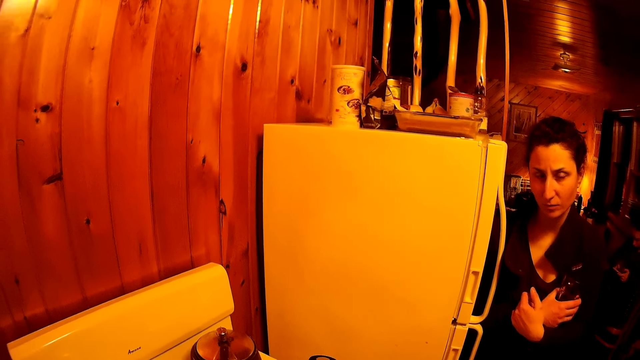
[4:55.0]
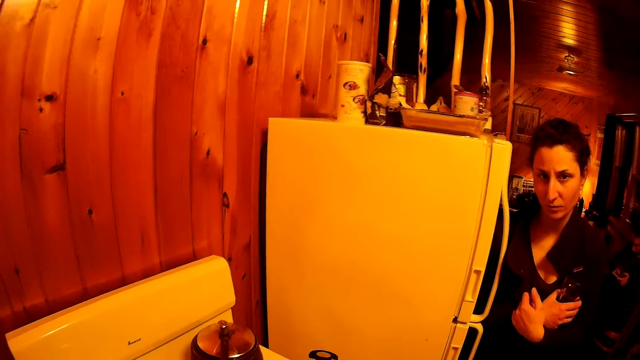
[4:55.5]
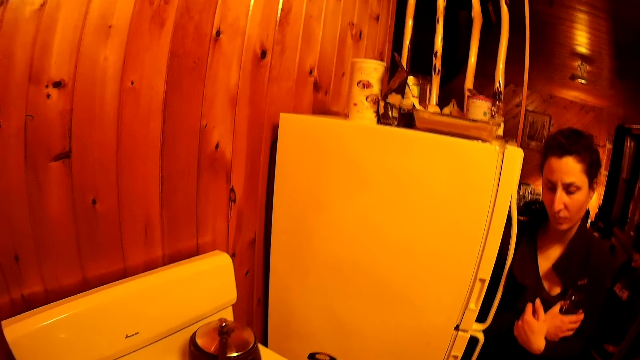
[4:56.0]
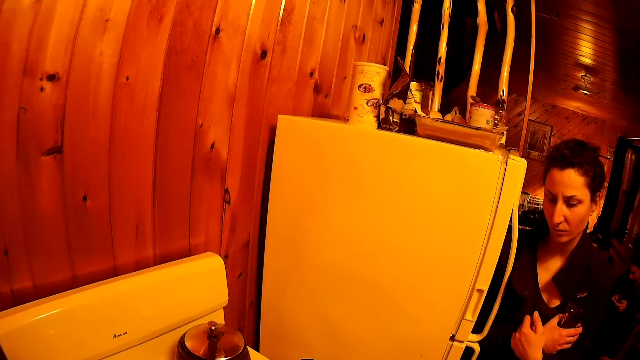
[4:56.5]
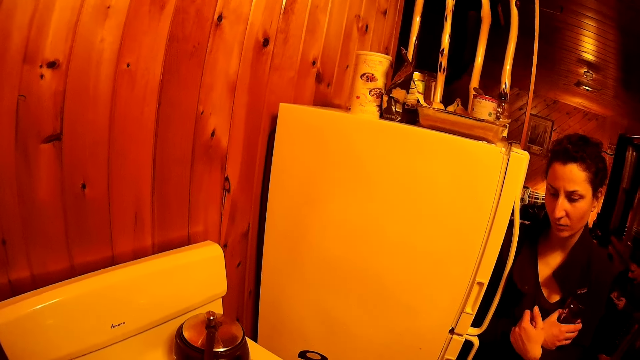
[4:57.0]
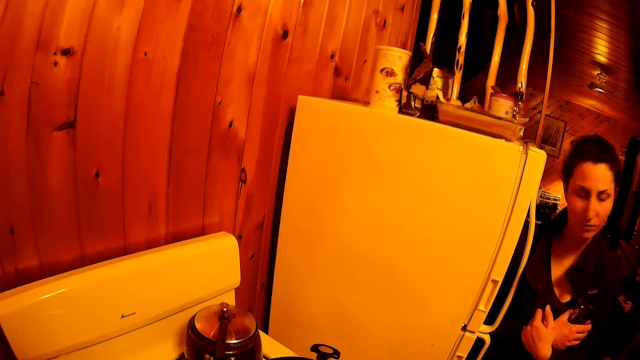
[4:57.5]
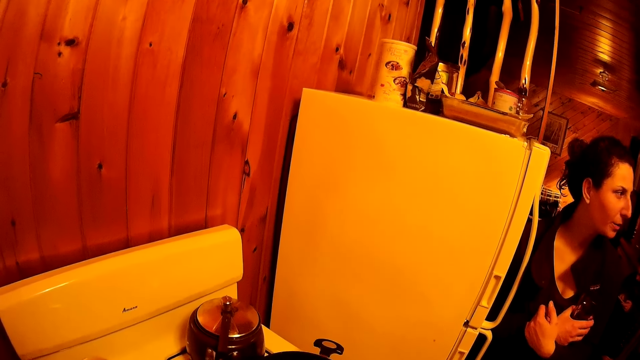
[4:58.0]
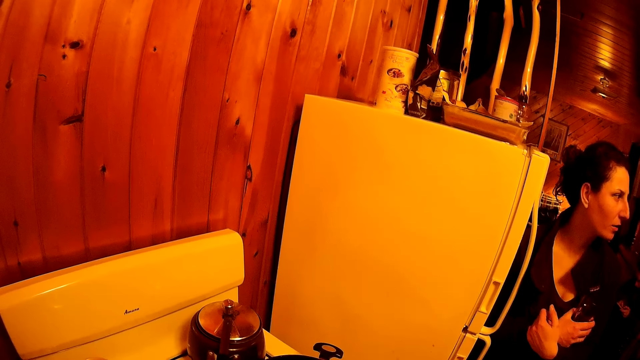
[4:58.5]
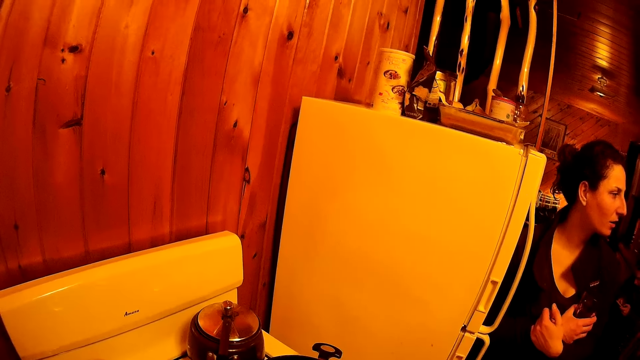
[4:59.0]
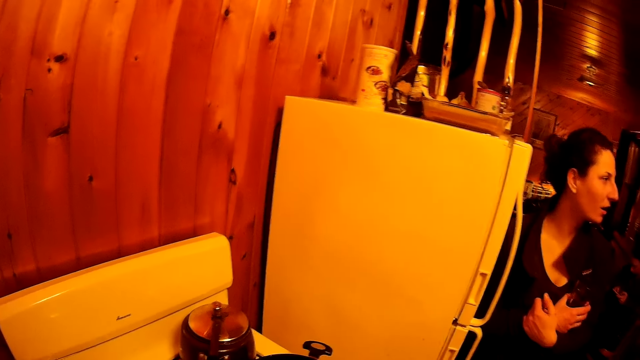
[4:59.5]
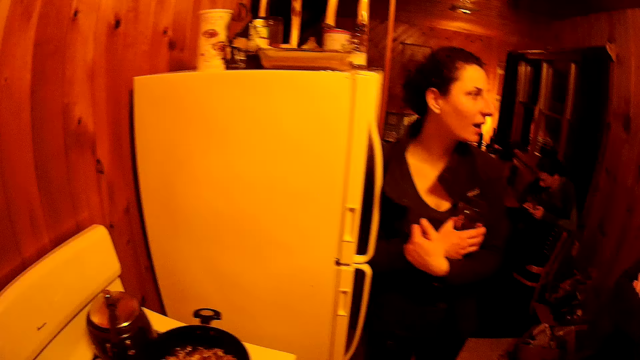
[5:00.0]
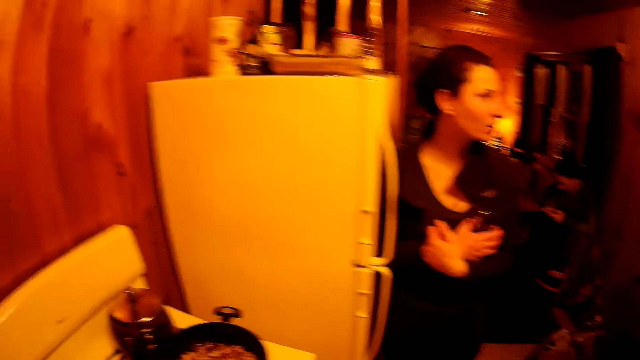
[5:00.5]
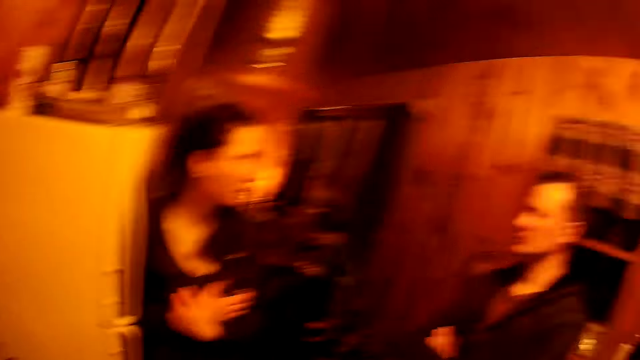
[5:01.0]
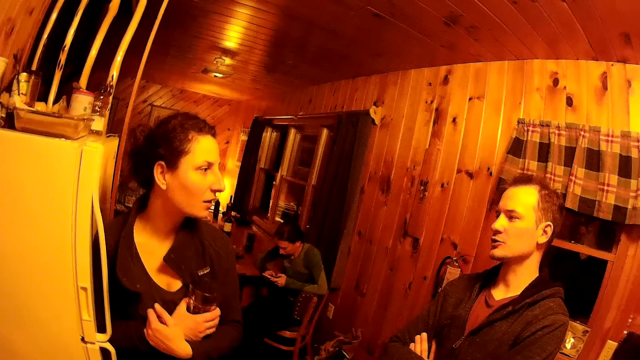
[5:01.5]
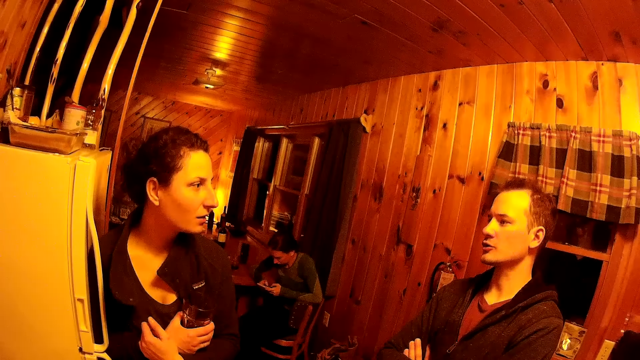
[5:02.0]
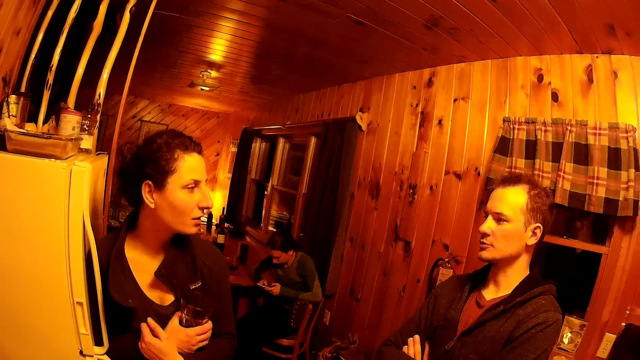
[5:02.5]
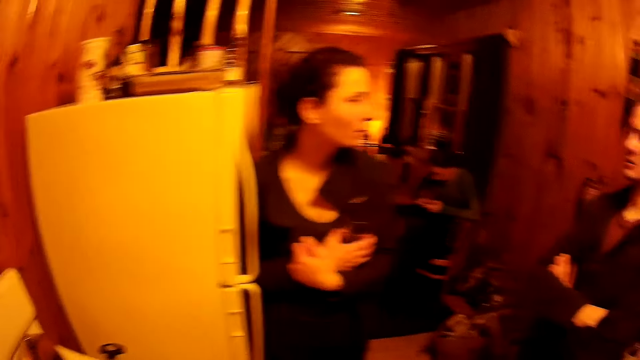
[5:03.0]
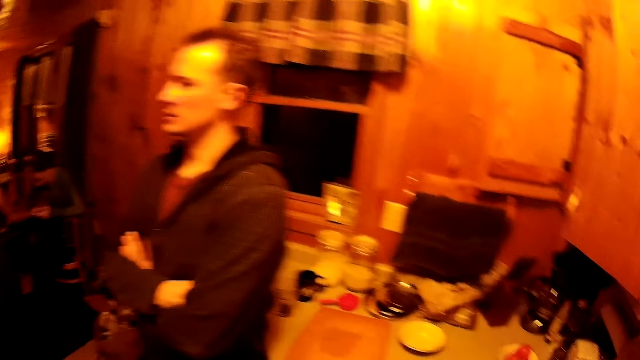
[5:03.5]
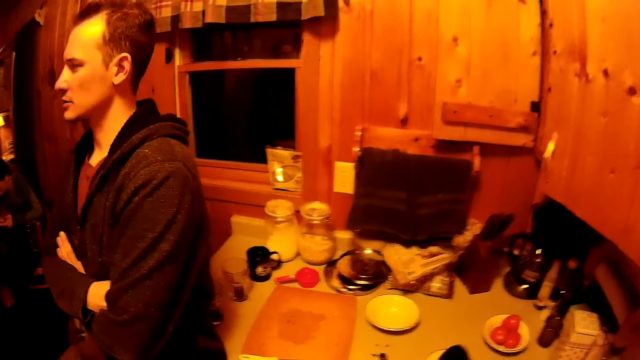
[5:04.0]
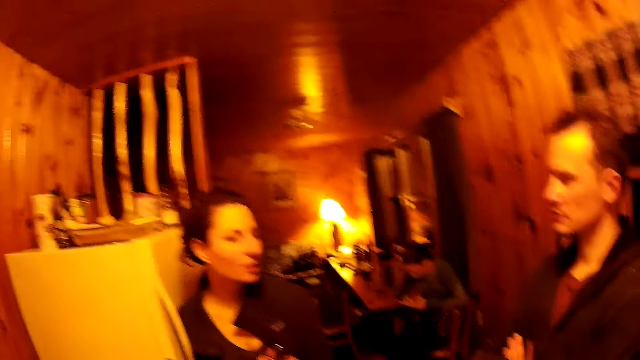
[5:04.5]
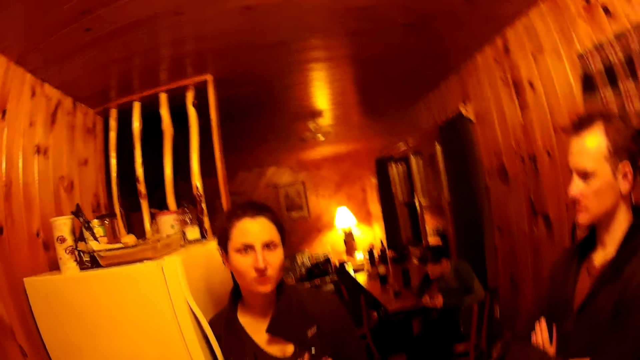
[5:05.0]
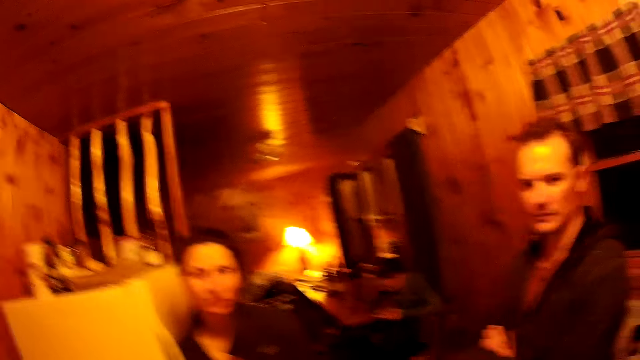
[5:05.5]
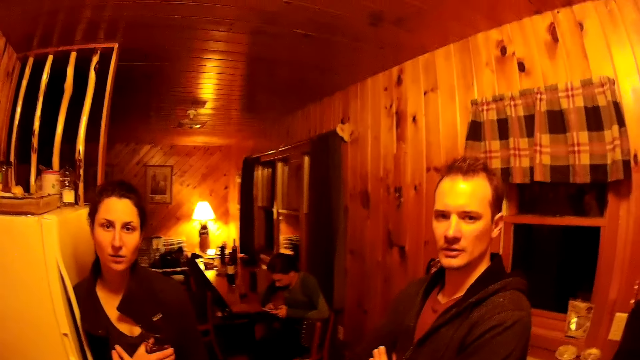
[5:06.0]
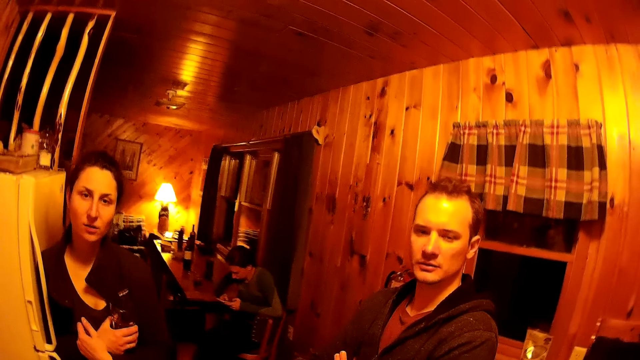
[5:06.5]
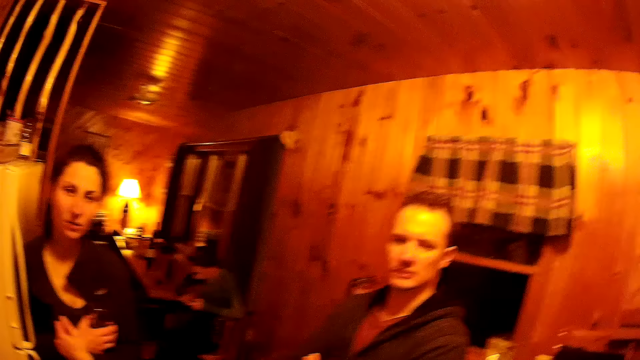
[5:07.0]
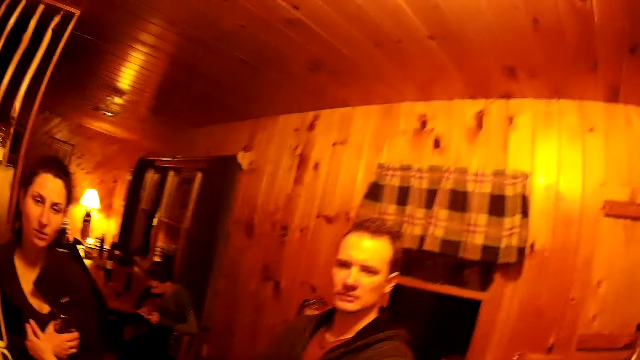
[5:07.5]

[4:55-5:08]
The camera wearer looks at a woman. They look at a man. They turn around the room. They look at a table. They look at the man.

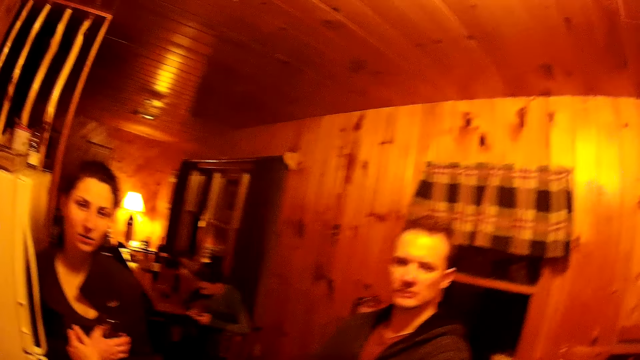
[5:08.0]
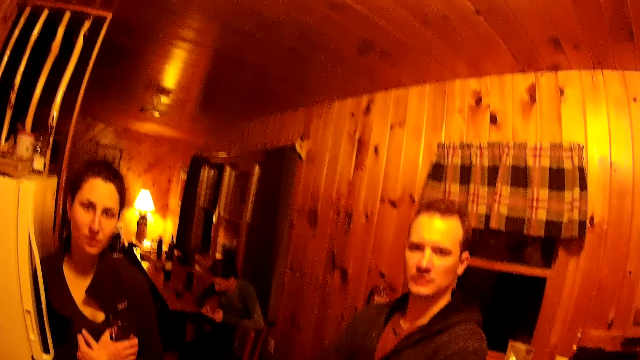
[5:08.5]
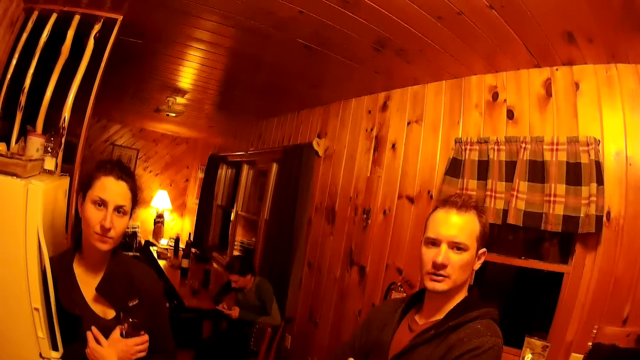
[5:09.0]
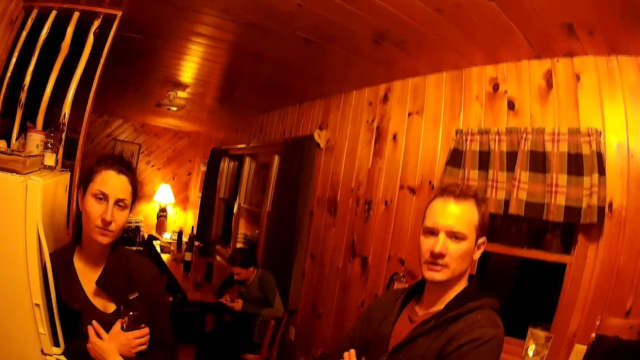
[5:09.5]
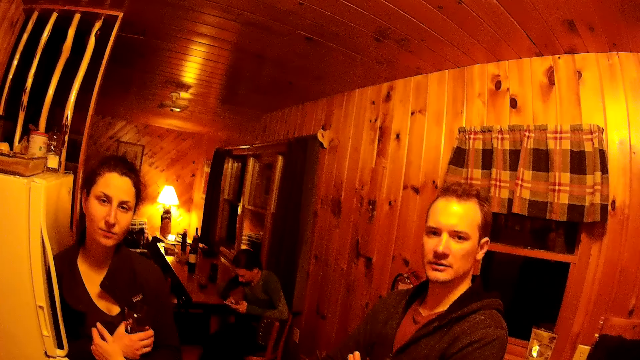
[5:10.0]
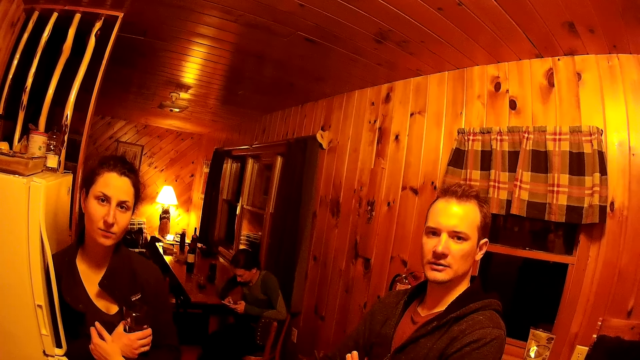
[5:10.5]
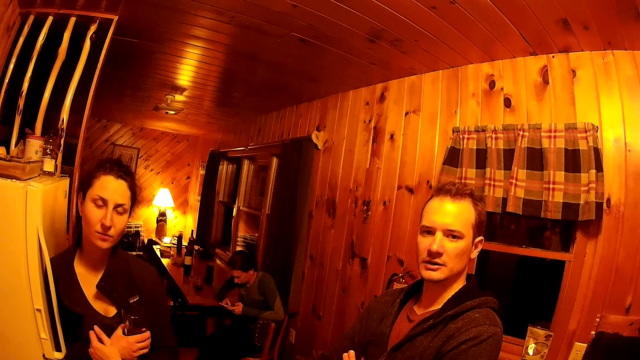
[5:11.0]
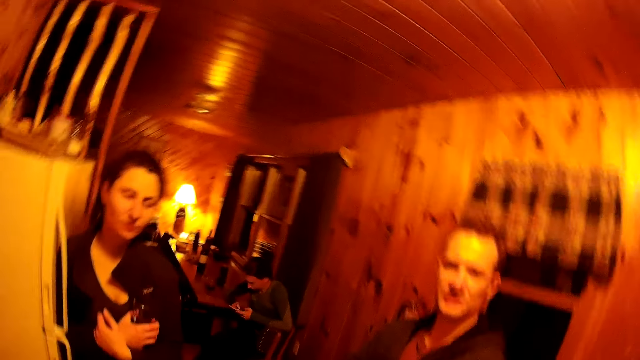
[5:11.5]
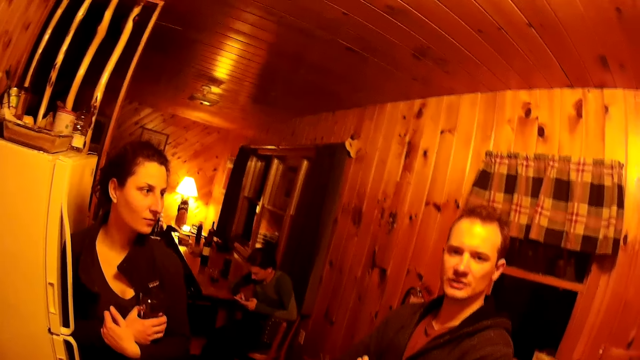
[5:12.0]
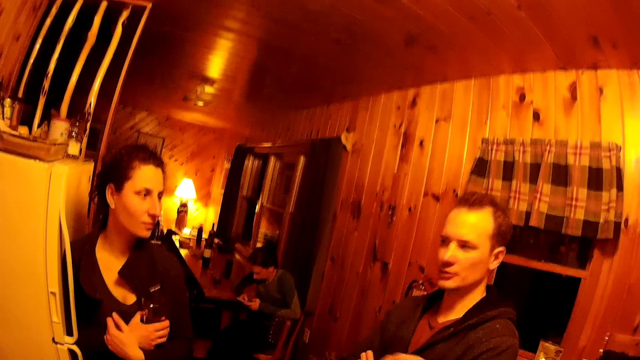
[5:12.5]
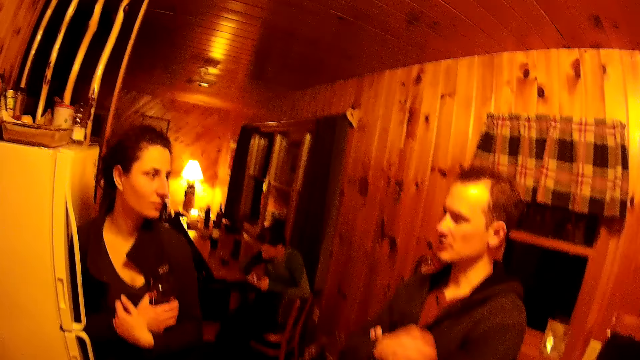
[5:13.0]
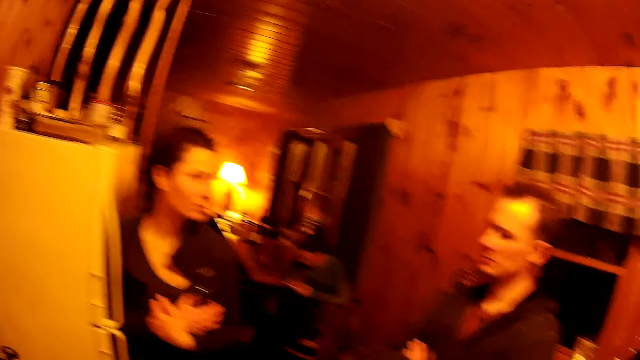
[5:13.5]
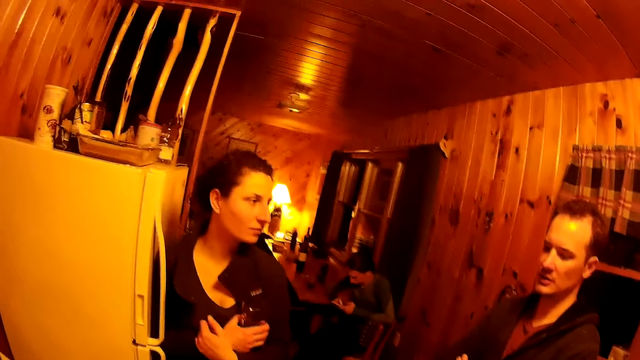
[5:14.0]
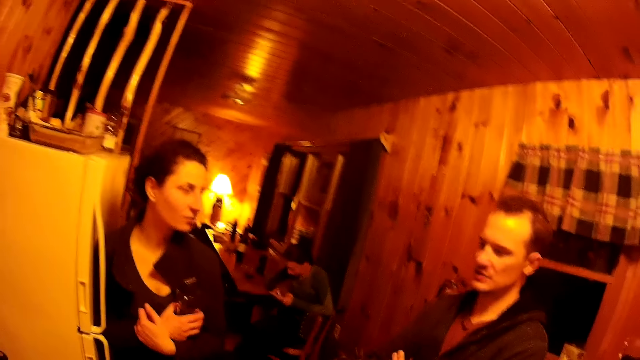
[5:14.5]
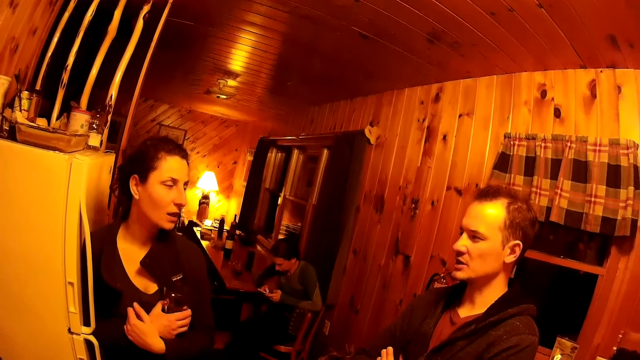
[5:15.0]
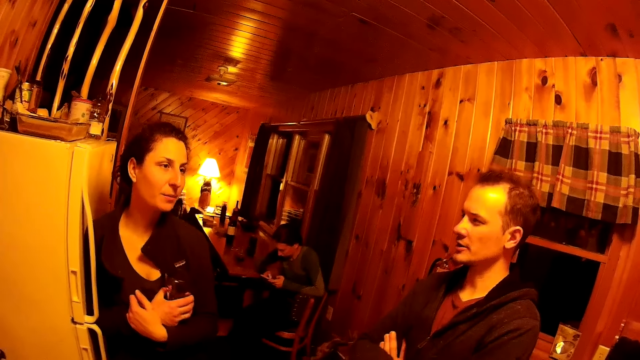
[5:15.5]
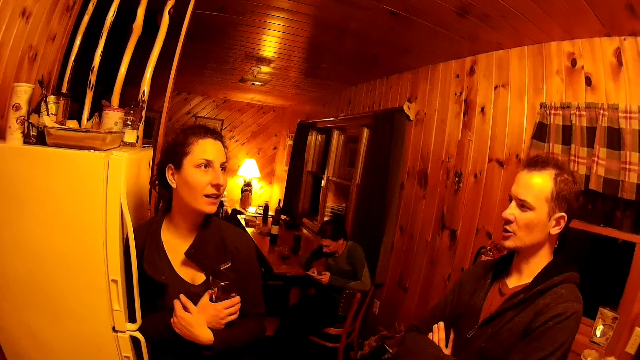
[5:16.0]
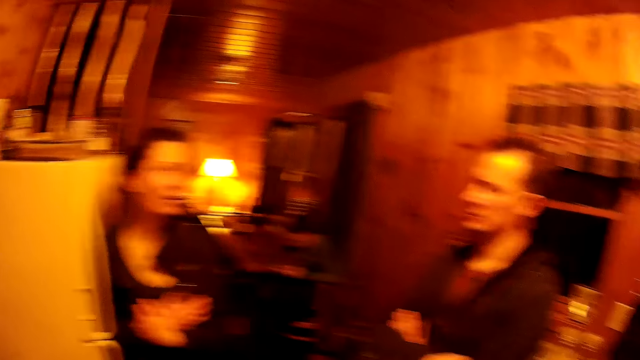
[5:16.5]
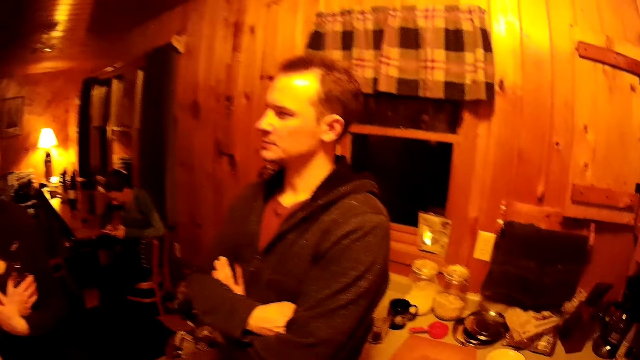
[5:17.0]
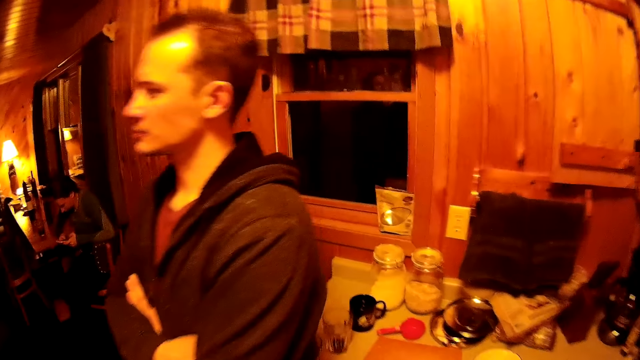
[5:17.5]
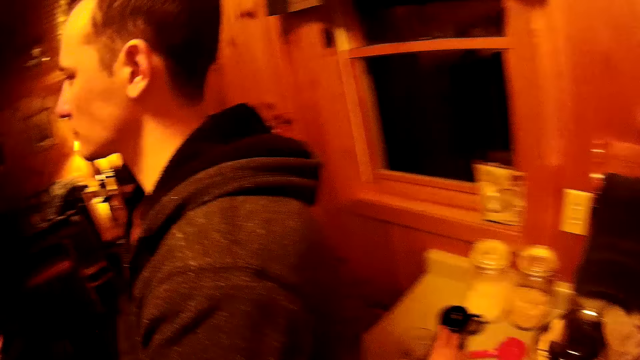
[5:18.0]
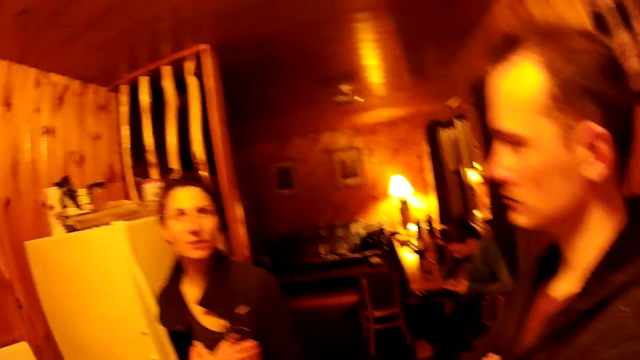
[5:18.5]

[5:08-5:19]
A man converses to the camera wearer. The camera wearer moves to a table and picks up a glass.
